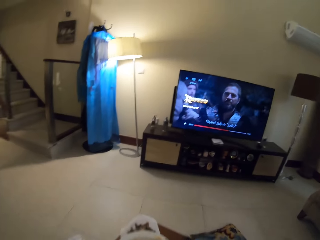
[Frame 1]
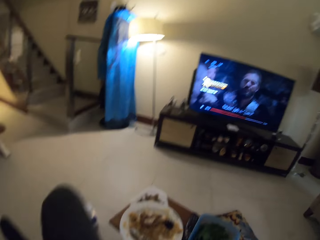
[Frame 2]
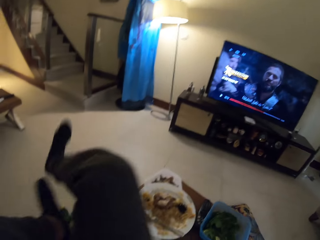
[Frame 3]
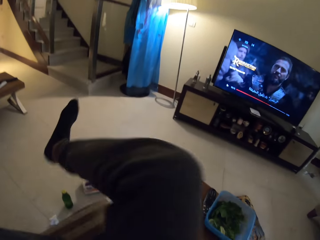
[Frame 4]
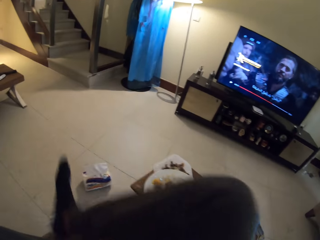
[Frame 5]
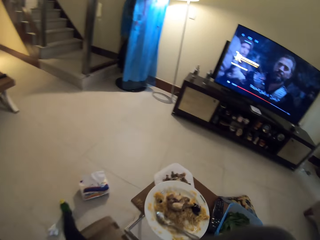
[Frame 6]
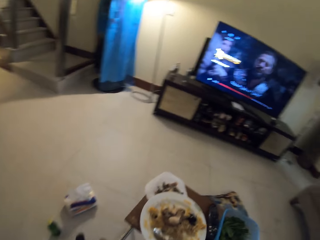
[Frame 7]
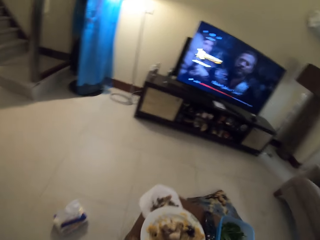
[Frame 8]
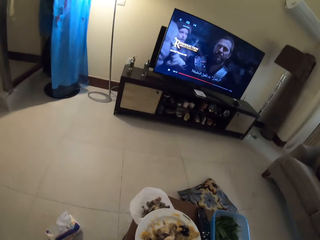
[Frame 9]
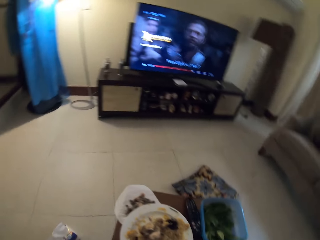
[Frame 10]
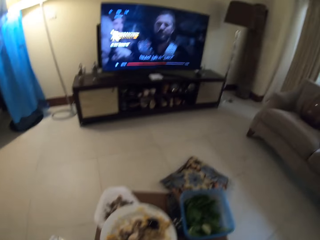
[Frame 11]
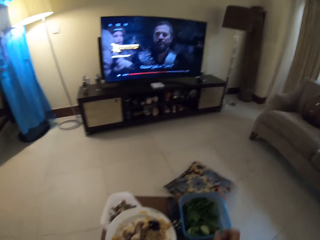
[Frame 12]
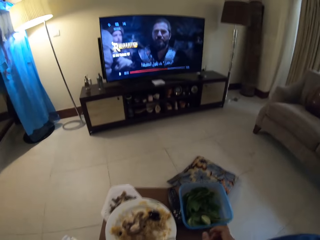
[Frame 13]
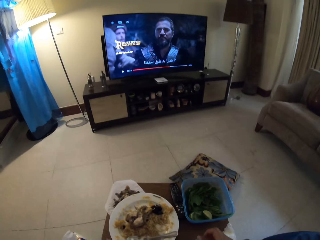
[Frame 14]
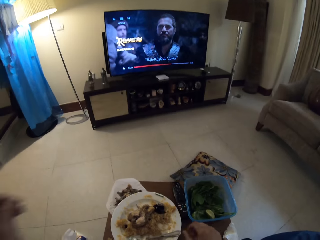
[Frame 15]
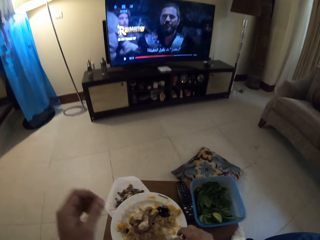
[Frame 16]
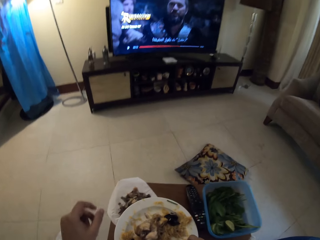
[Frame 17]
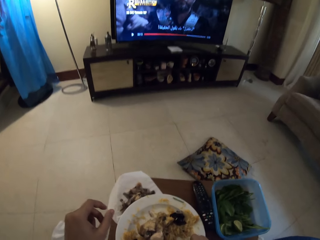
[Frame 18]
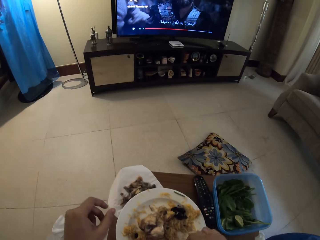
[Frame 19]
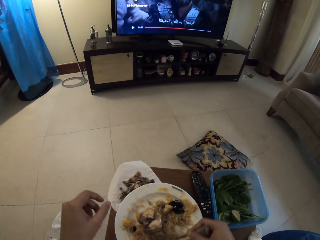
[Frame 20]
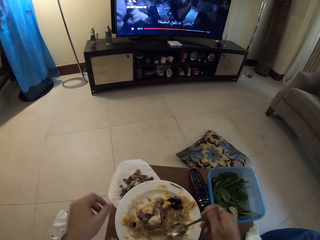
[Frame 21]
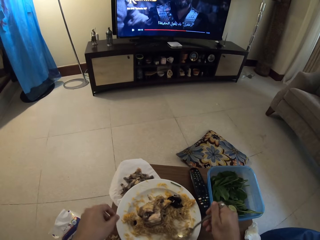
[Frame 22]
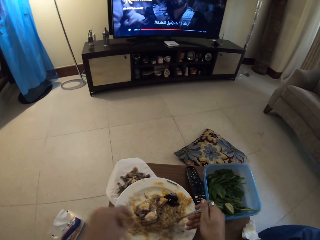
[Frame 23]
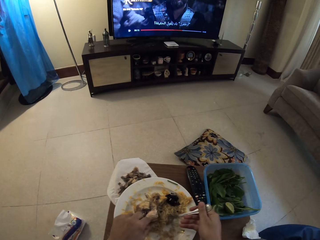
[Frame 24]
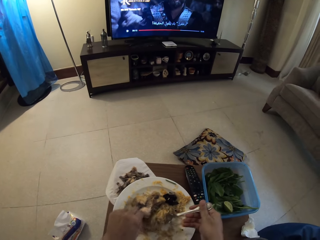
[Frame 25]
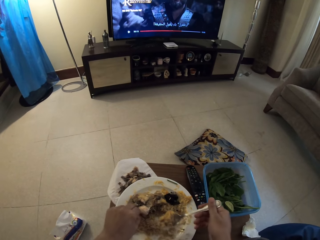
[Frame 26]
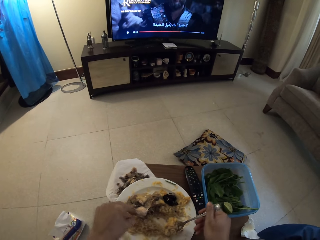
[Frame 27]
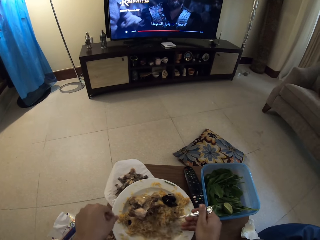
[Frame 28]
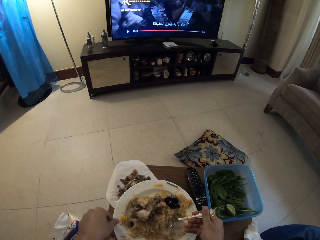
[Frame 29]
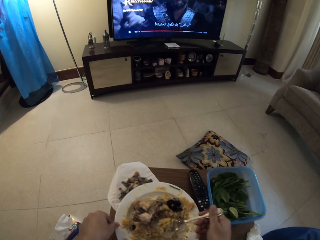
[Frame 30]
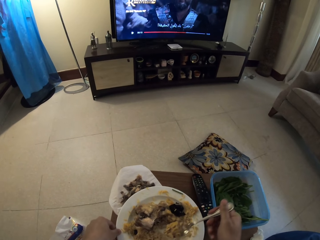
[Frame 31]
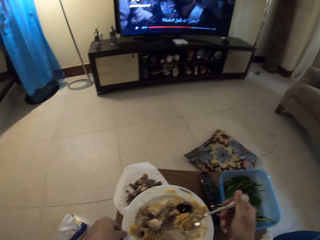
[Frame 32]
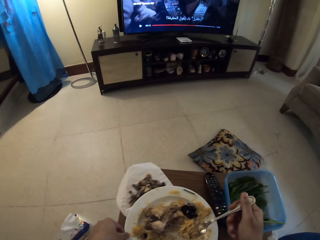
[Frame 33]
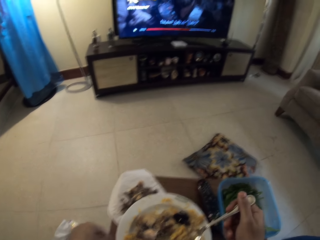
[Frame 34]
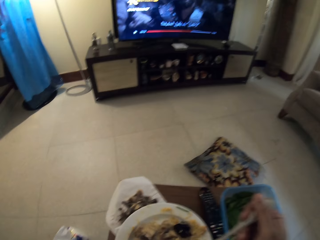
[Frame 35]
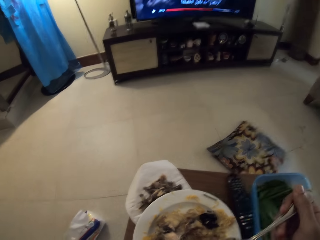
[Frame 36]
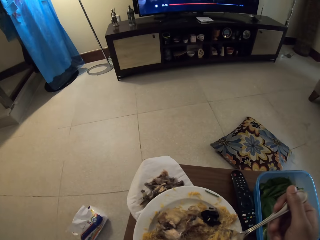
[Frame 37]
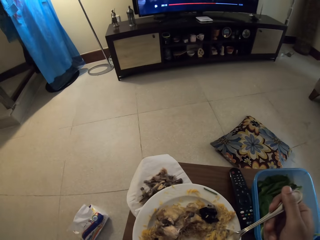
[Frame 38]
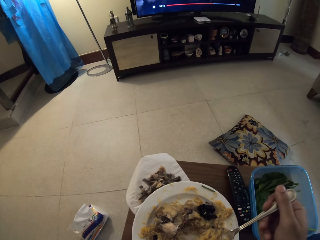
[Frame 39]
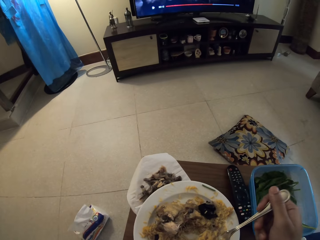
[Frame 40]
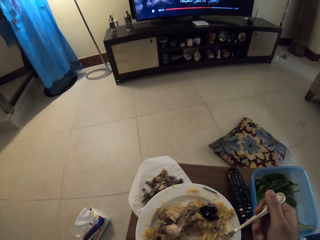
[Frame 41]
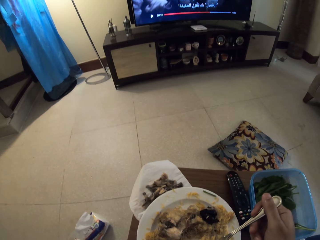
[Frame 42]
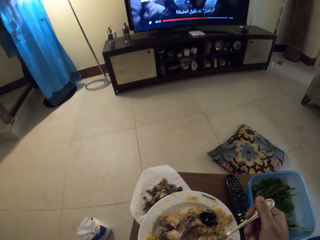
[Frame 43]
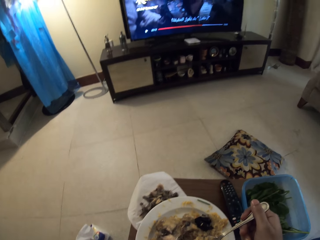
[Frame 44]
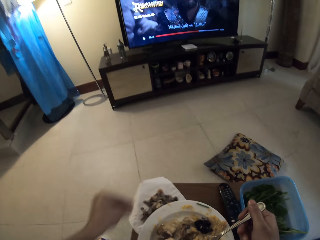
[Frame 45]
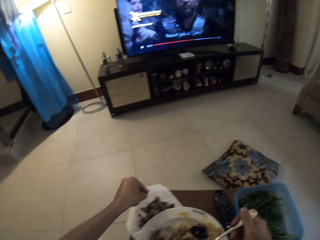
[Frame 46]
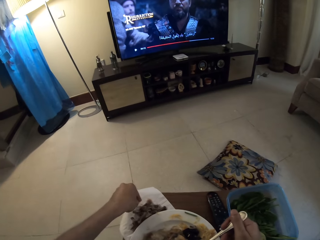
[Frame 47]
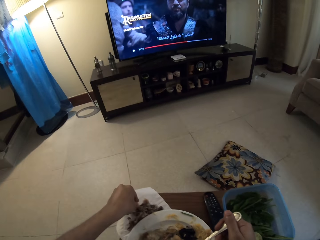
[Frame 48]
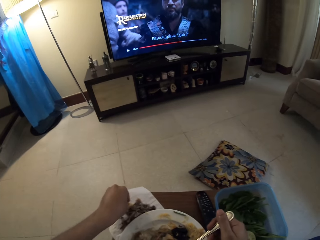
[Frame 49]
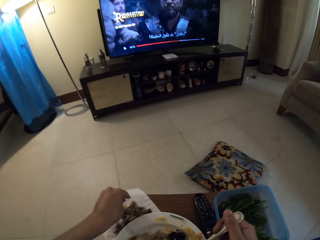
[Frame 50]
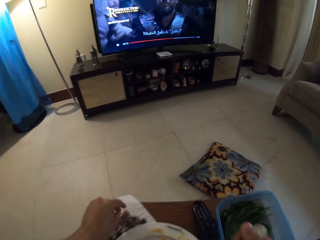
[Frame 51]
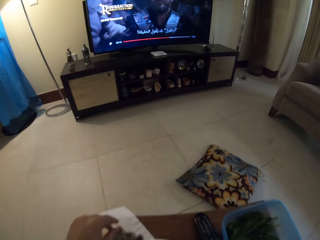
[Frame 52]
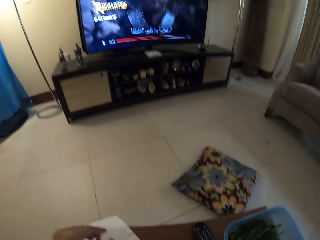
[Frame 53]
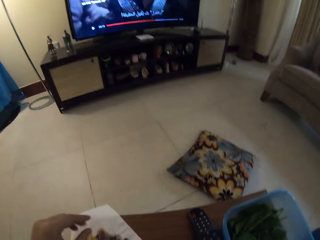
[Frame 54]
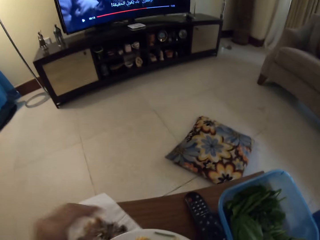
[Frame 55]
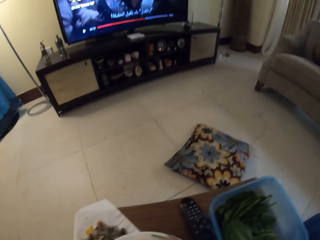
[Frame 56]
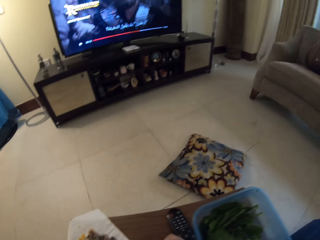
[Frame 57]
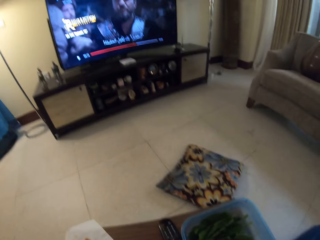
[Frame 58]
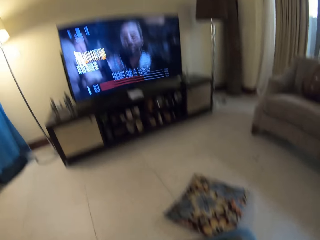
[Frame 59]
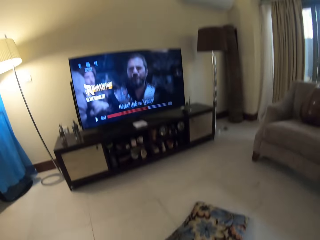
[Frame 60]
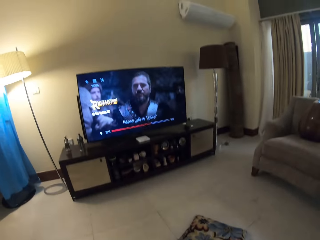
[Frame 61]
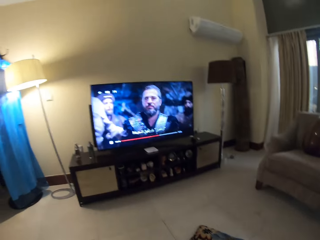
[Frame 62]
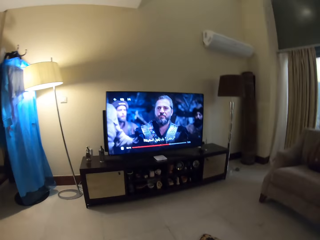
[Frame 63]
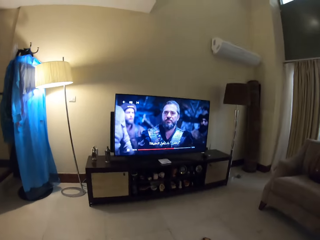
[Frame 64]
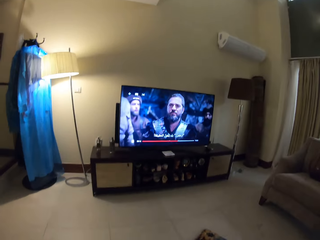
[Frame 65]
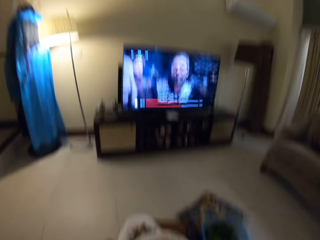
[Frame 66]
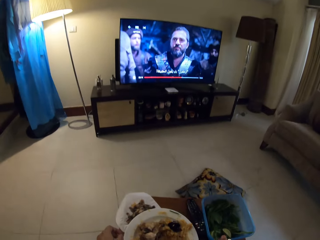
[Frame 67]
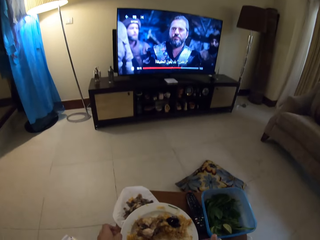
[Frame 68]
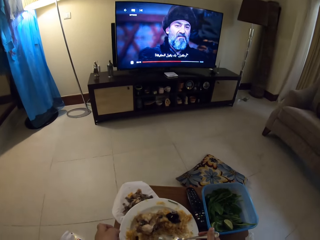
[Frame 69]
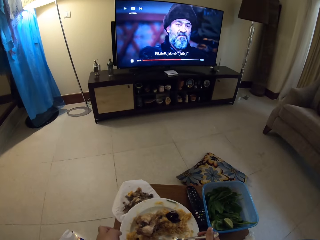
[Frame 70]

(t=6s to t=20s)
The camera wearer sits on a chair. They hold a spoon. They scoop rice from the plate using the spoon. They eat the rice. They drop something on the side plate.

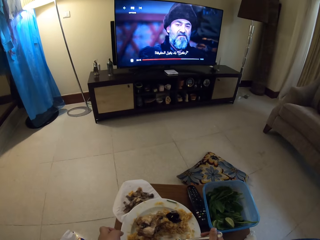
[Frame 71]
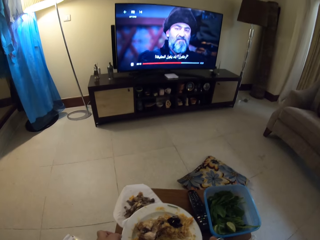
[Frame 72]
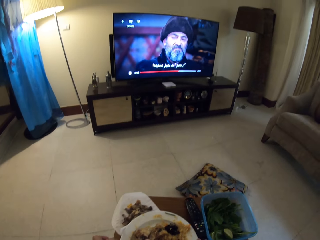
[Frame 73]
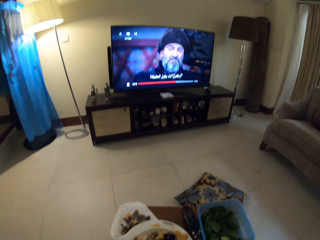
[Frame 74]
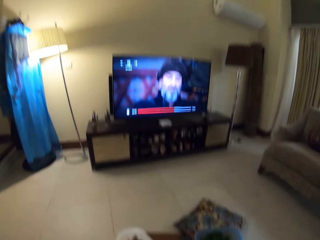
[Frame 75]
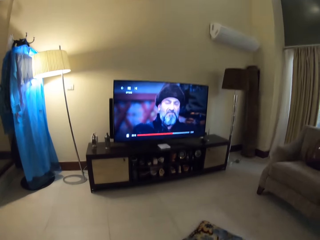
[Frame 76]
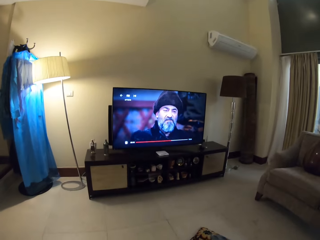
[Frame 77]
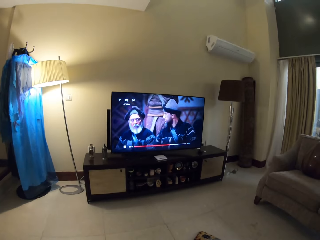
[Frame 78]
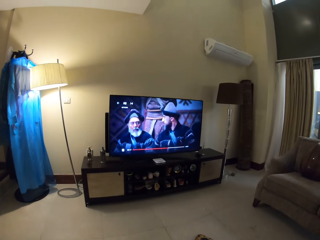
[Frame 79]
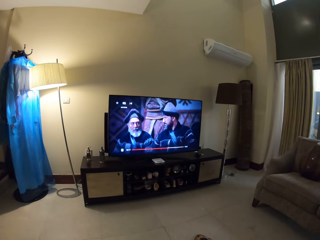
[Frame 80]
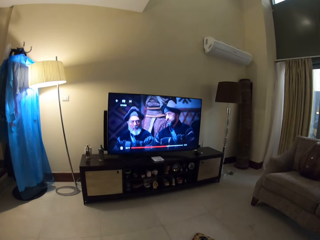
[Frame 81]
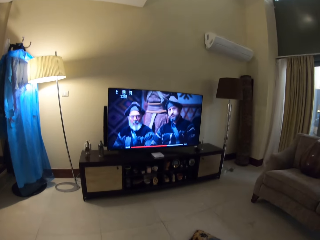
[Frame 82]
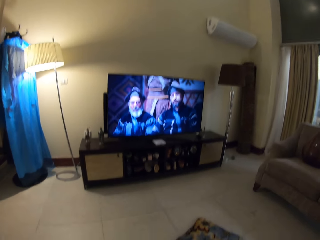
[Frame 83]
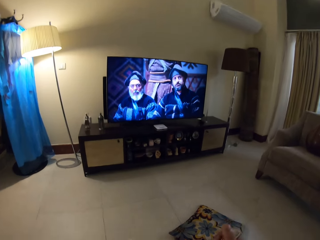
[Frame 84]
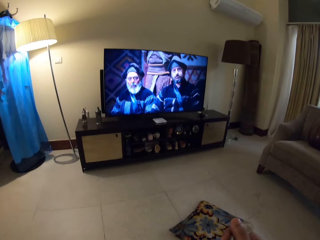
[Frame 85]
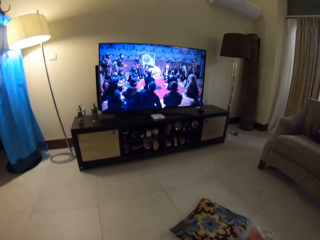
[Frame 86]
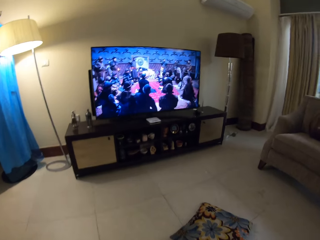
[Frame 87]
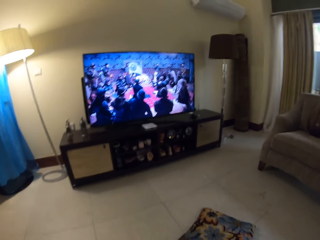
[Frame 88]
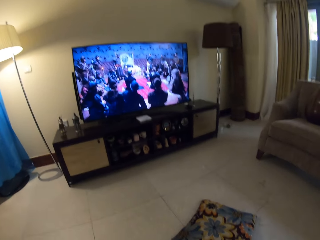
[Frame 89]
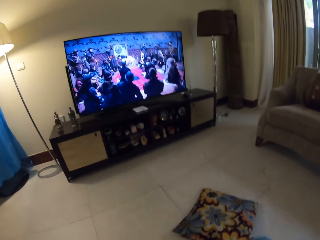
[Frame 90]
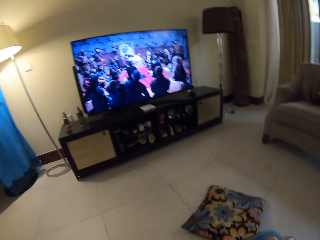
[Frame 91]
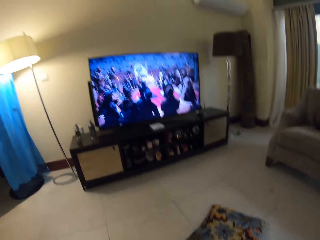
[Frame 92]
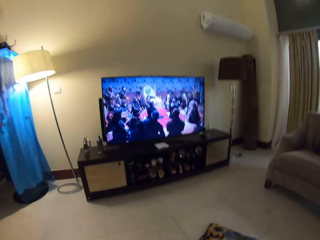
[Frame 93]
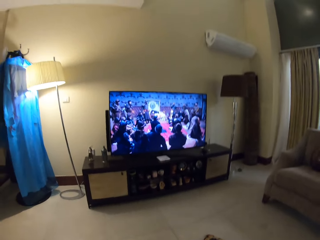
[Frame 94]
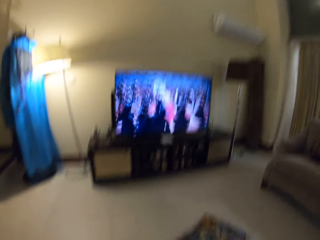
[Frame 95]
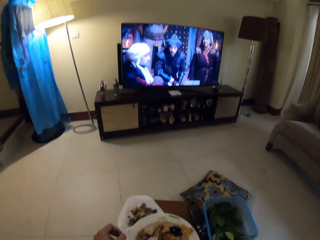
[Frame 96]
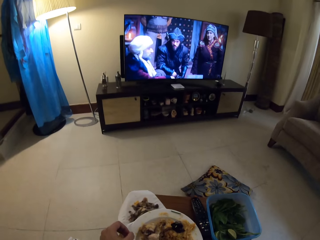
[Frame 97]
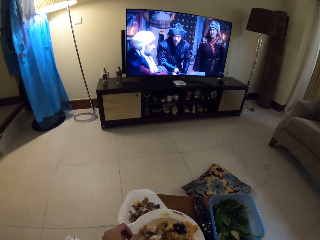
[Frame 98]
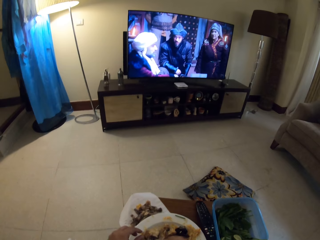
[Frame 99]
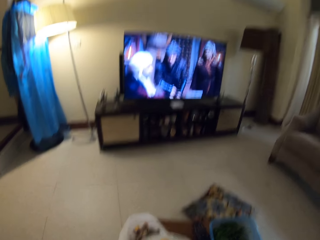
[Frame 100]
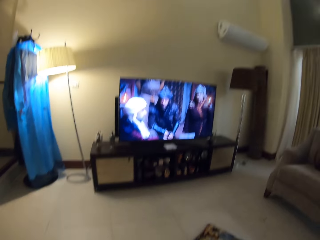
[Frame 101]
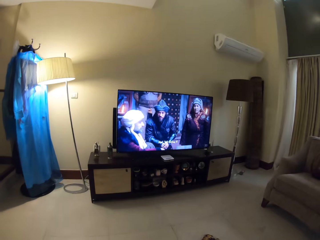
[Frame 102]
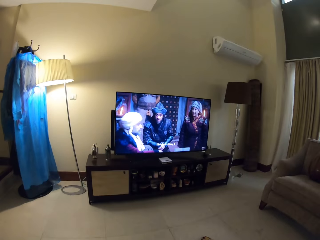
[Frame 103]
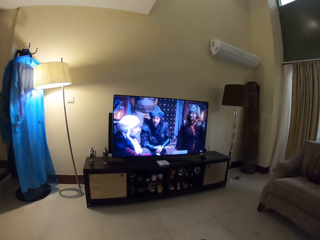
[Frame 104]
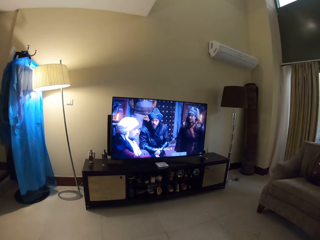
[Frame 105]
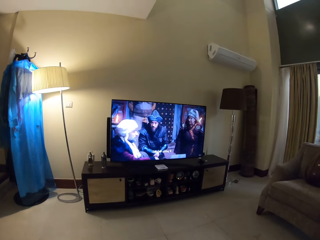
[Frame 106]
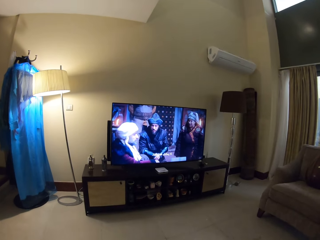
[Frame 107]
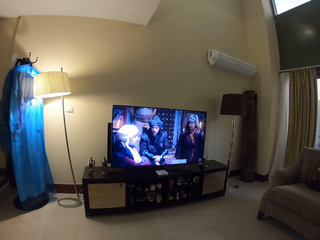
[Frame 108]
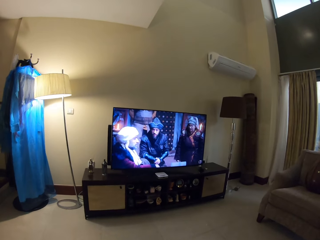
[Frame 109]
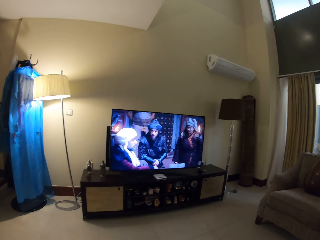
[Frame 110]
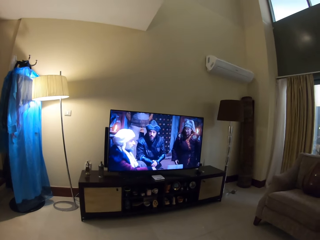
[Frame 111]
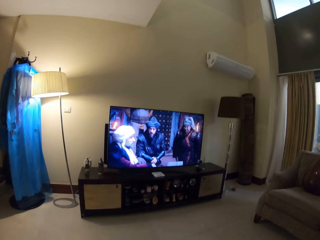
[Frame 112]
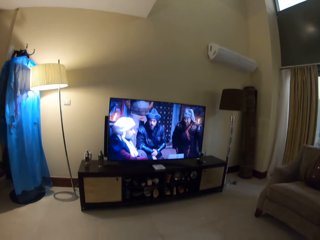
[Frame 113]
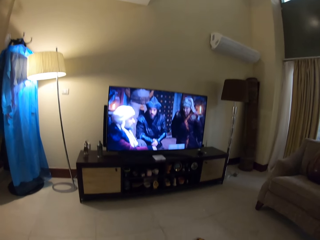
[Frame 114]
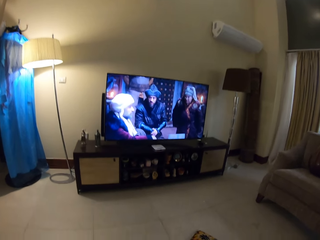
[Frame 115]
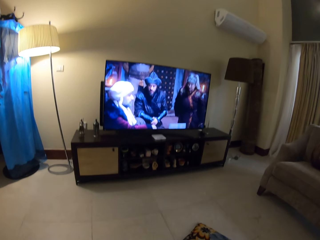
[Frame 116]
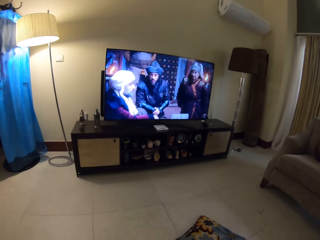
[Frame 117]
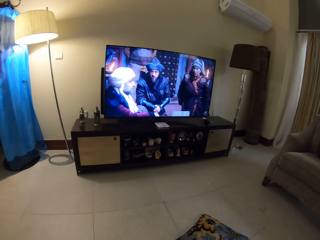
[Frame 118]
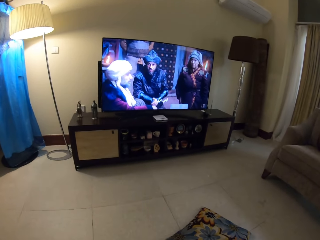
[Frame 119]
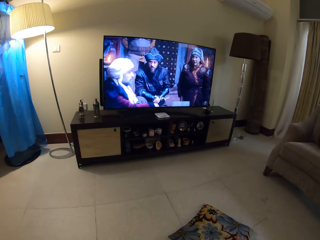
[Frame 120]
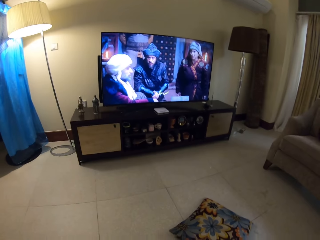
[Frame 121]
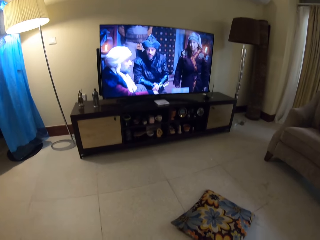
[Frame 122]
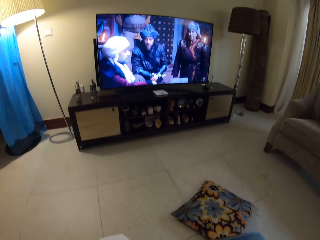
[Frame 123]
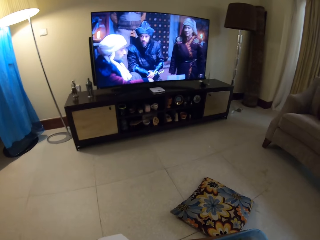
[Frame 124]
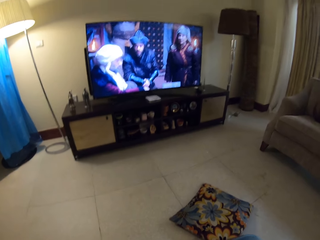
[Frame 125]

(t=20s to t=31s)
The camera wearer watches television.
